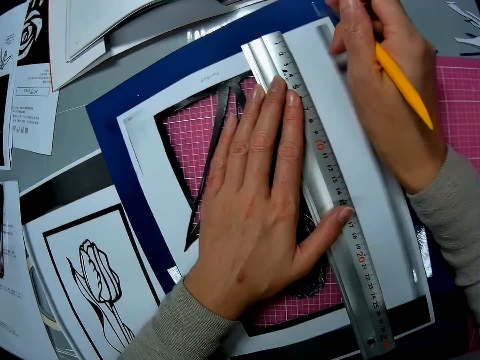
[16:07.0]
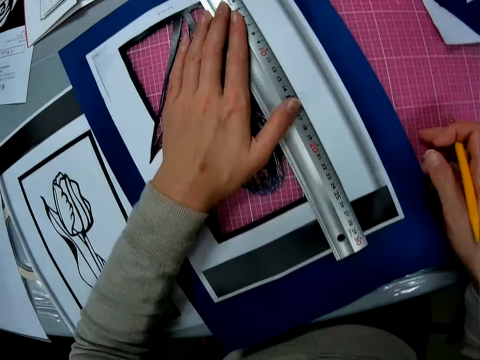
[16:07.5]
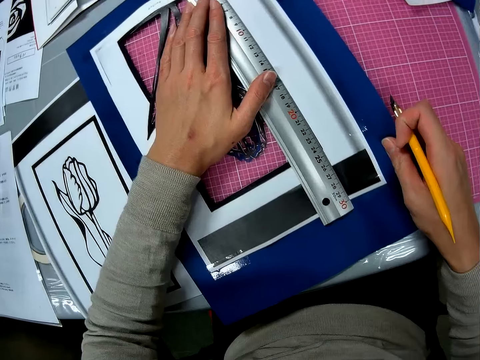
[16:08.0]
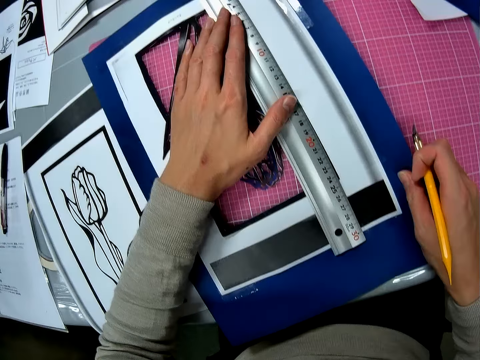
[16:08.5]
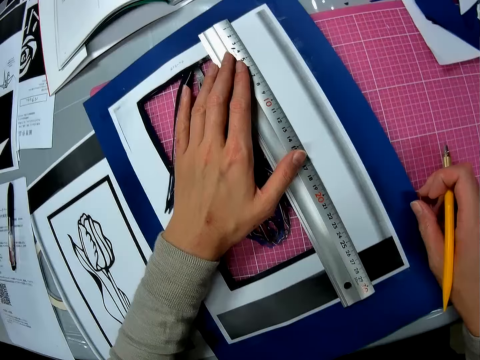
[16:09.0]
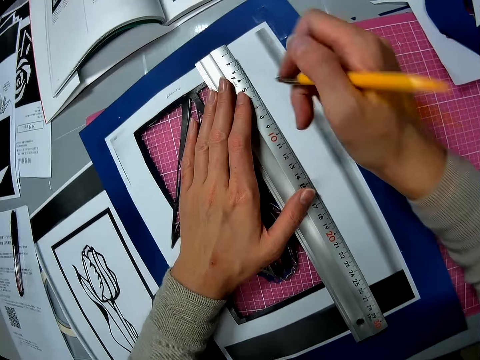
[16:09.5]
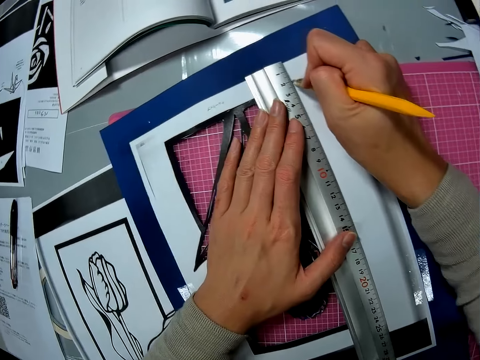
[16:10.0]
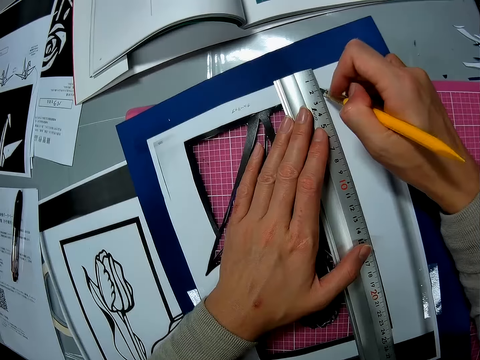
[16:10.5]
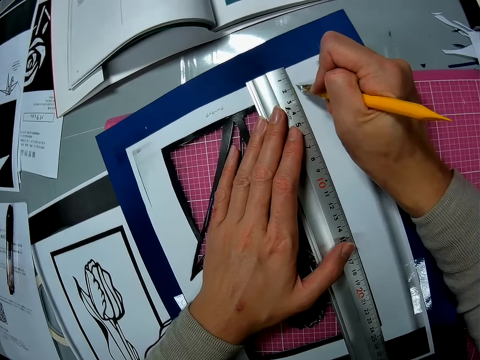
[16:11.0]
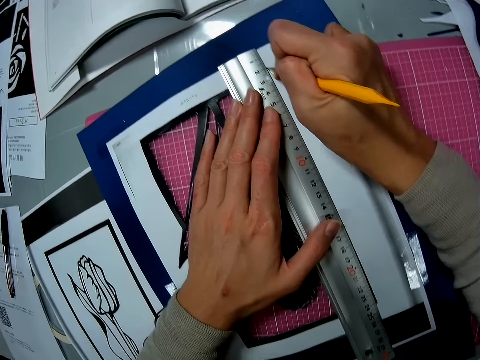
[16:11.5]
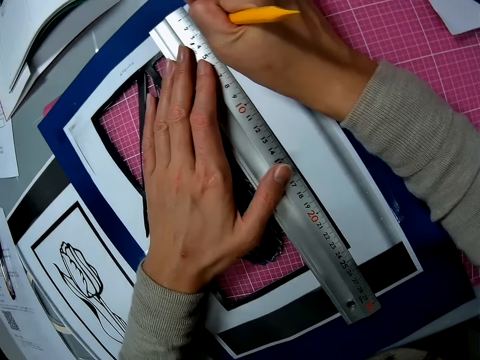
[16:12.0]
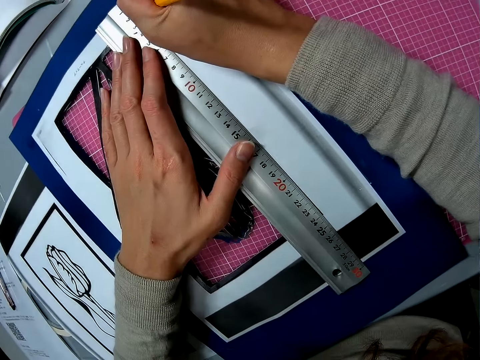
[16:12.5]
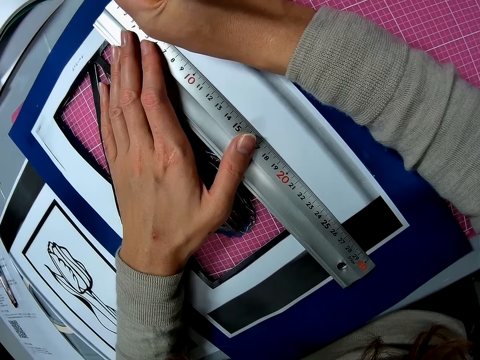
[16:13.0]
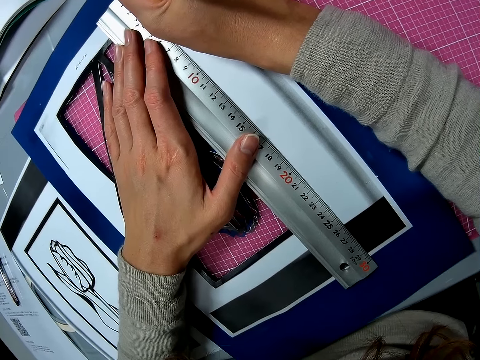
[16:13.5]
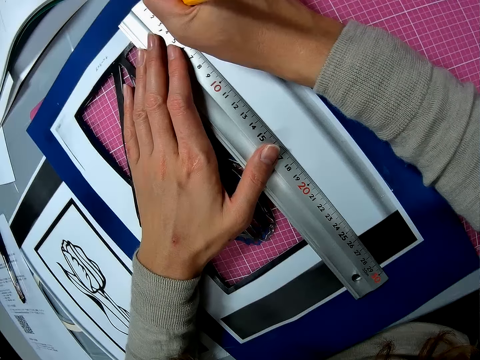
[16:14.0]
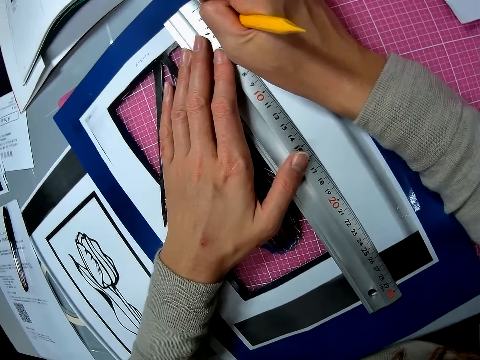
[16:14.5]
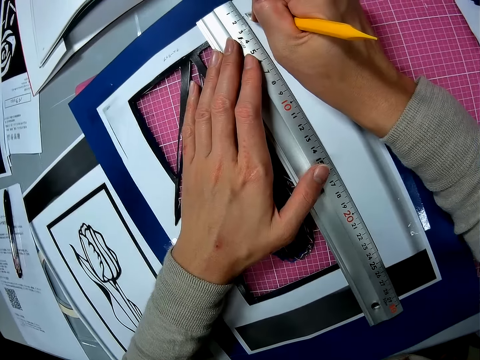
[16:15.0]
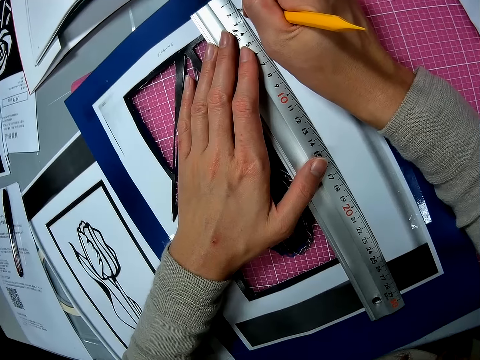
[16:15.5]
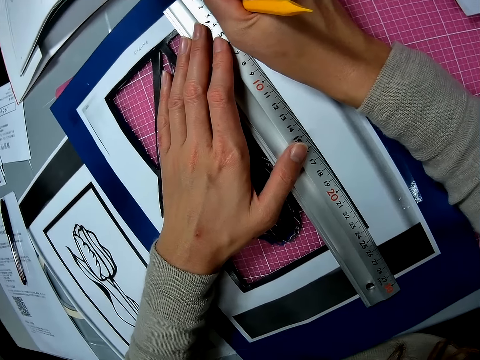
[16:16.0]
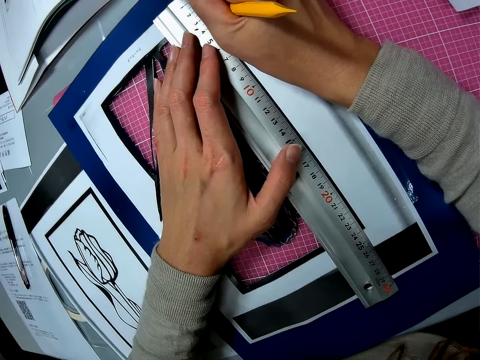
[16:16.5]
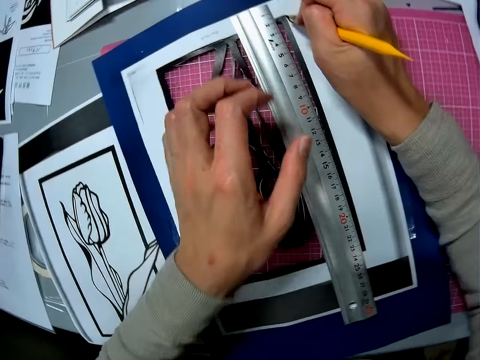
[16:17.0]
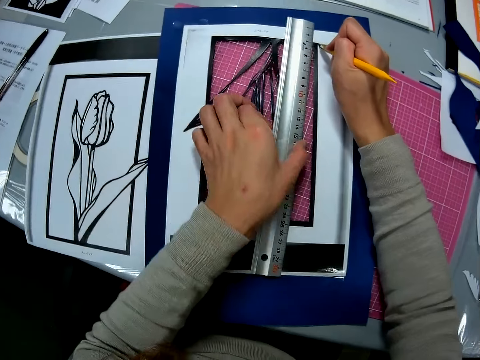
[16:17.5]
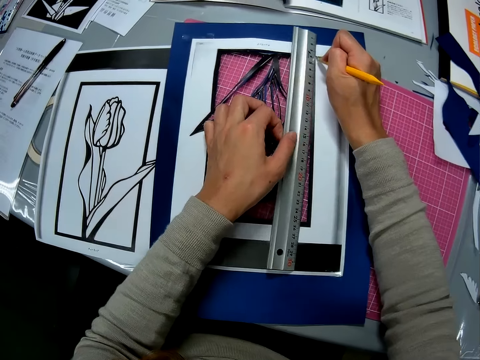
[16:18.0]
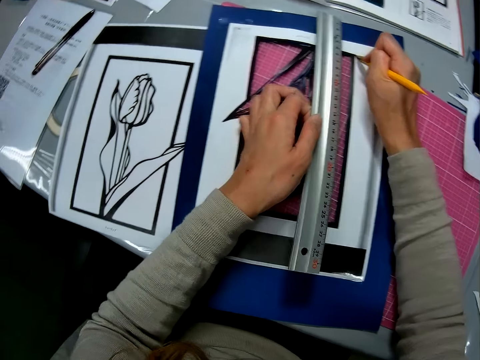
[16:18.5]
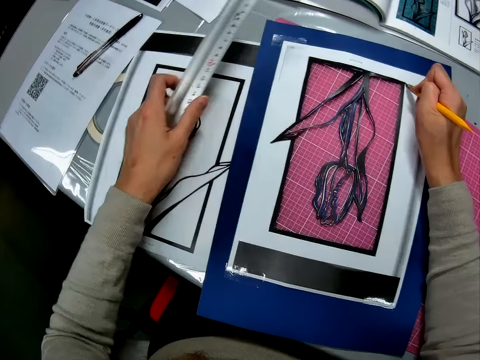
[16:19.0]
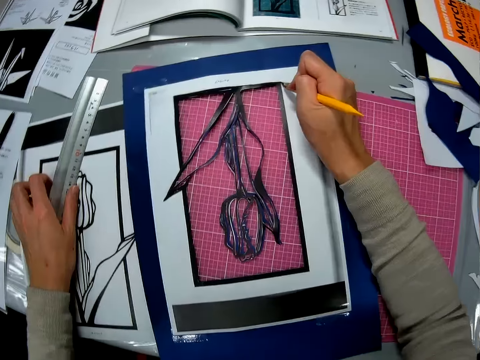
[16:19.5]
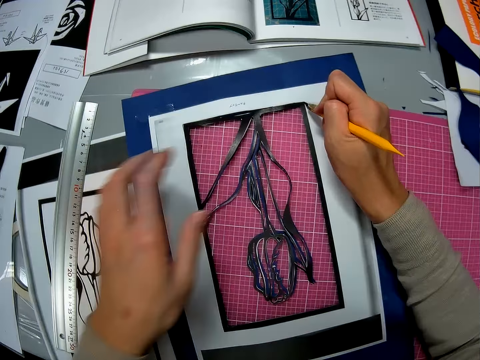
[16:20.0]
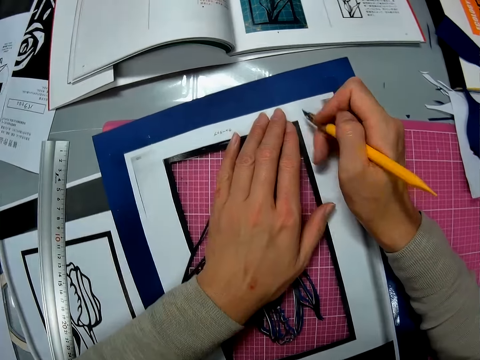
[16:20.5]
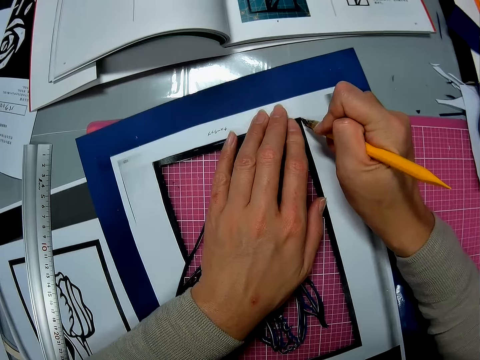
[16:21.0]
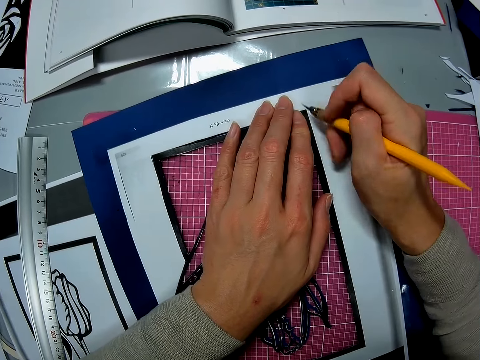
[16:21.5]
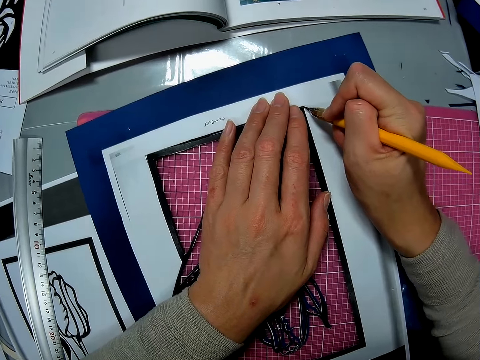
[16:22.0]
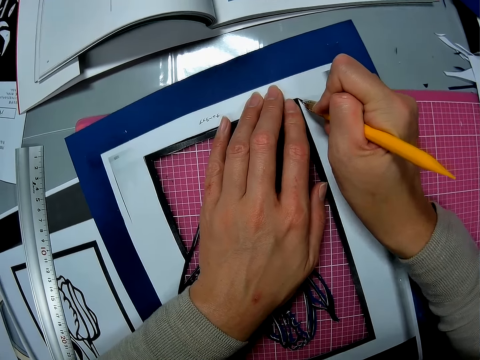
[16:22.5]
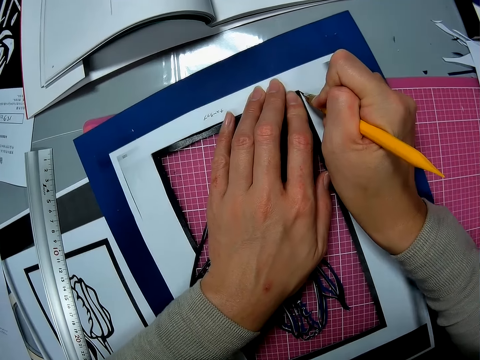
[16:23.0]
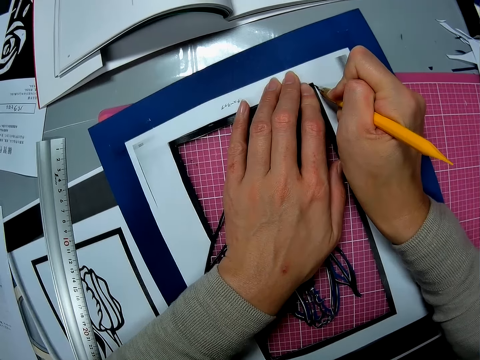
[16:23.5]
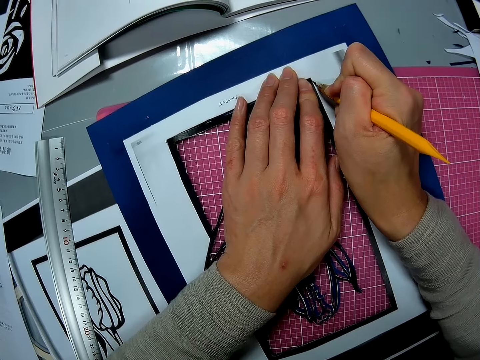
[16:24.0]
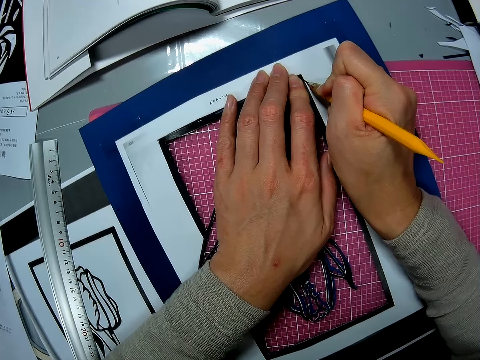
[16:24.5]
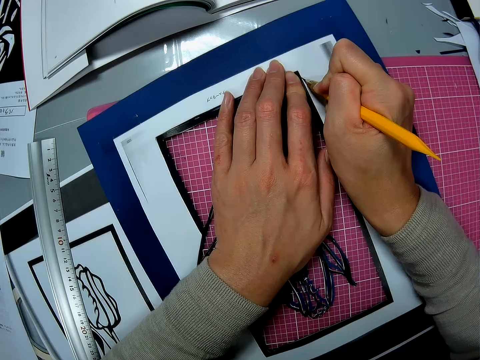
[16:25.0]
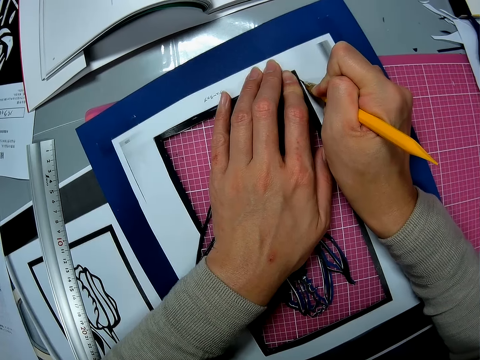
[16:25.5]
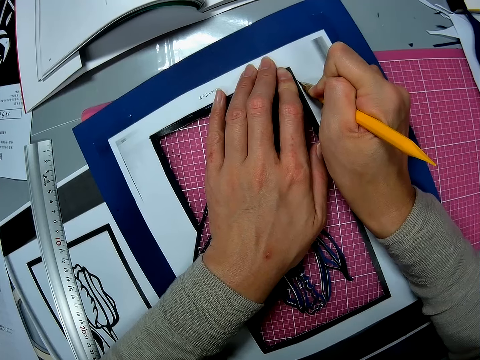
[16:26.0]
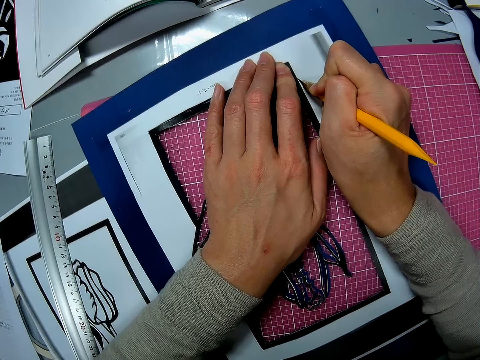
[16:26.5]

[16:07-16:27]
The camera wearer adjusts a drawing paper on a cutting mat. They cut the drawing paper with a craft knife. They pick up a measuring ruler from the drawing paper and put down the measuring ruler on a table. They cut the drawing paper with the craft knife.

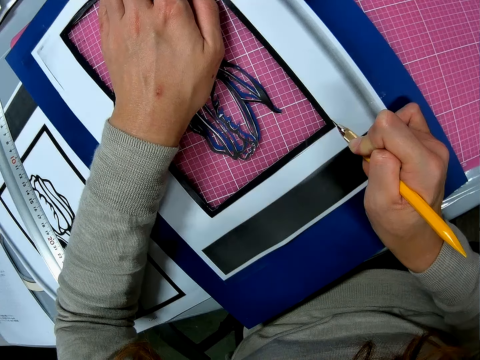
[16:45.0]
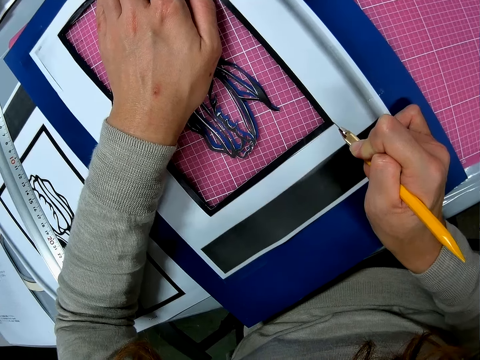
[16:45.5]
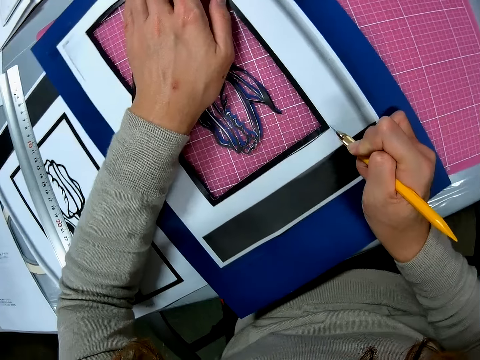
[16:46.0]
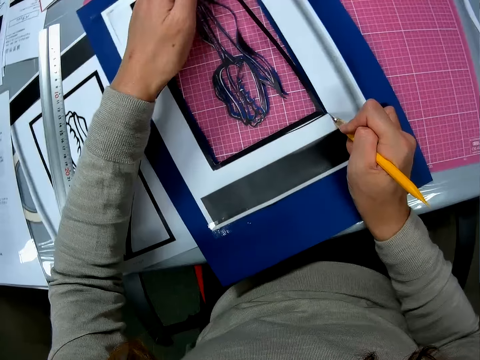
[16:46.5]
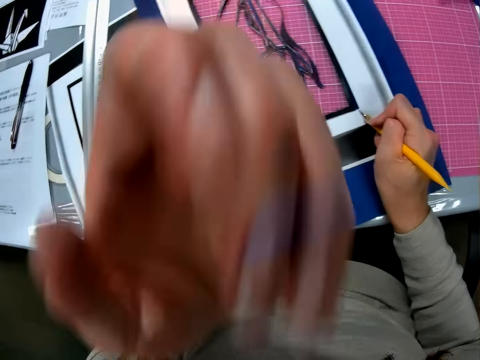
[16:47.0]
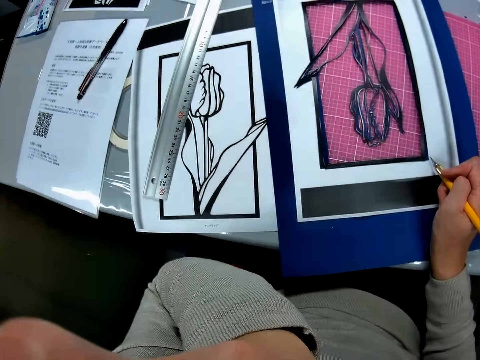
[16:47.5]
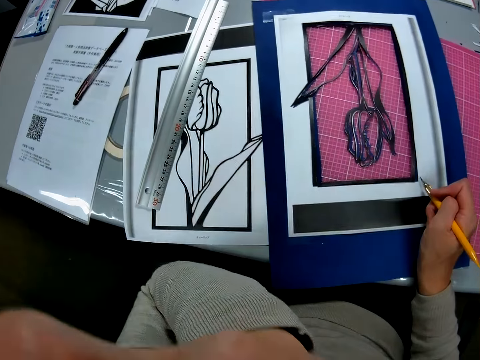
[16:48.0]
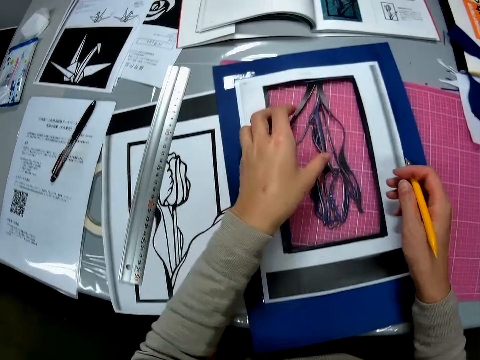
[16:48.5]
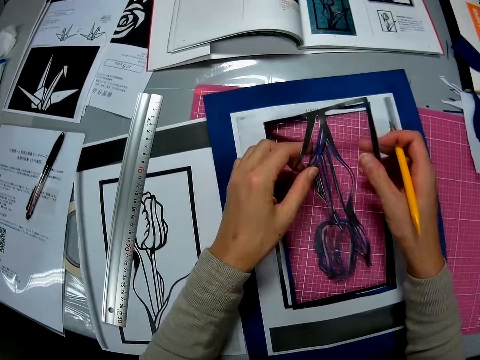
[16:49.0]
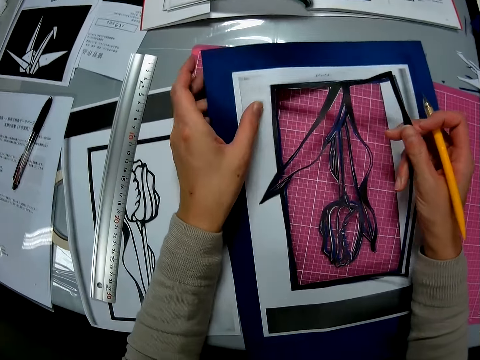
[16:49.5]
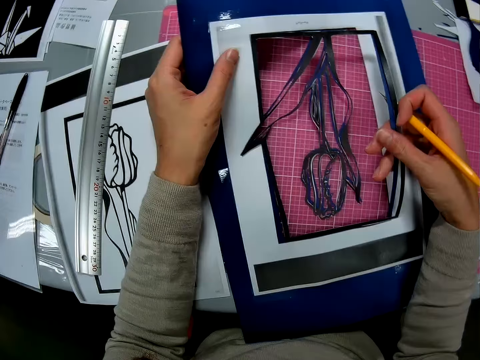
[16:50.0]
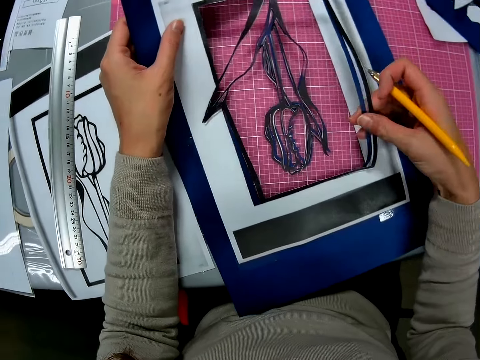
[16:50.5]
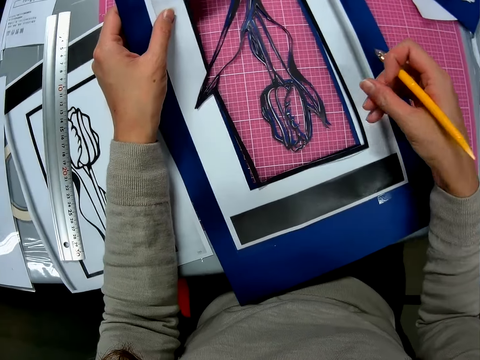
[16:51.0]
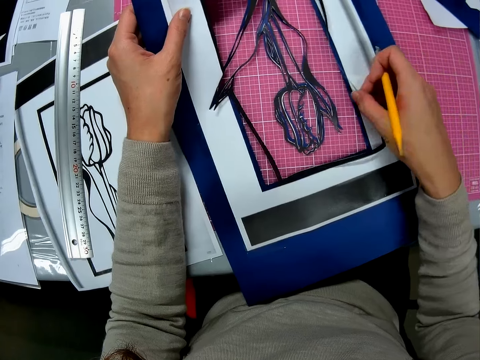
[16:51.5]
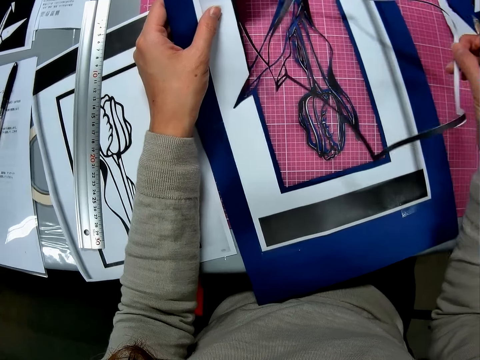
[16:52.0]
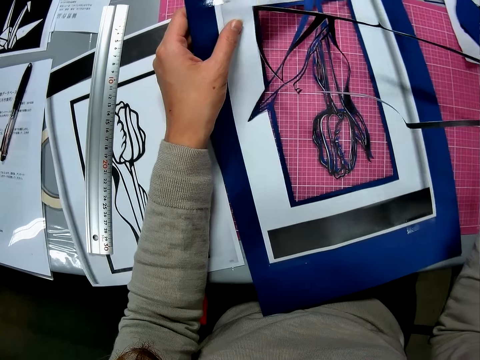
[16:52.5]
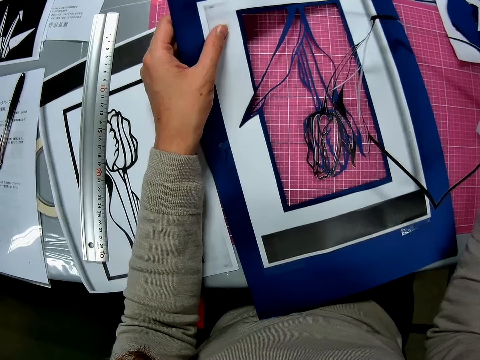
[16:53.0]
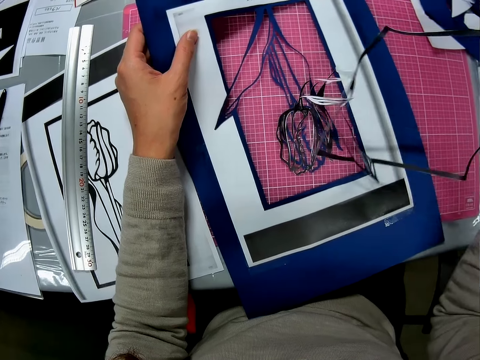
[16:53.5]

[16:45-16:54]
The camera wearer touches a chin with a hand. They adjust the paper. They cut a drawing paper with a hand.
